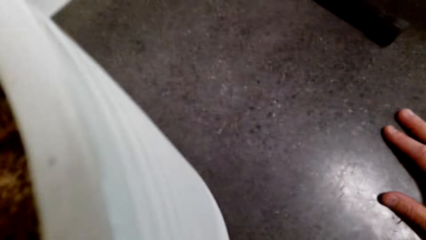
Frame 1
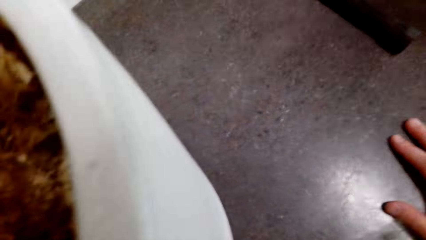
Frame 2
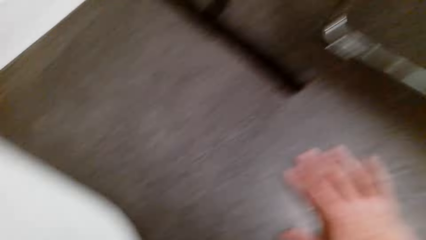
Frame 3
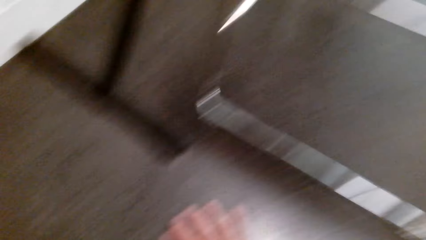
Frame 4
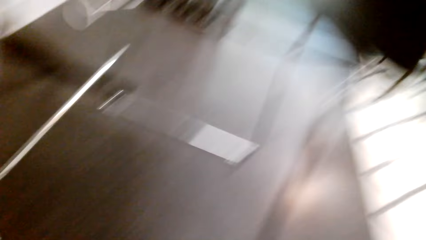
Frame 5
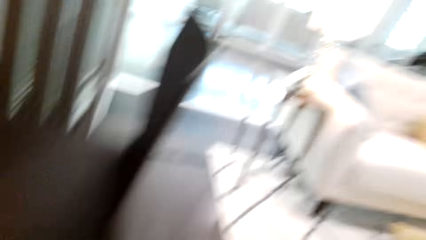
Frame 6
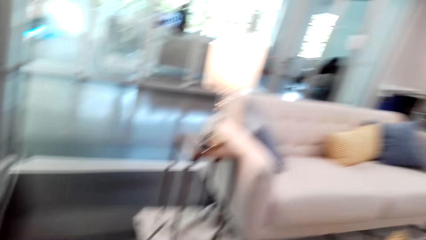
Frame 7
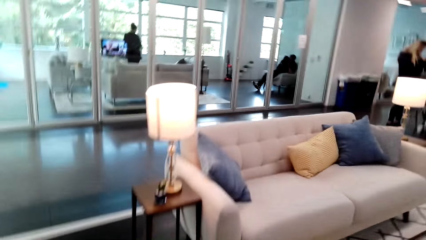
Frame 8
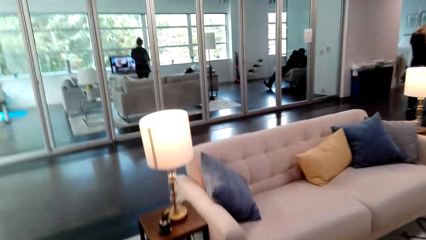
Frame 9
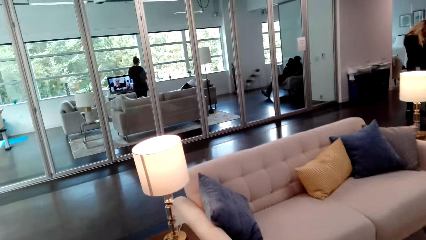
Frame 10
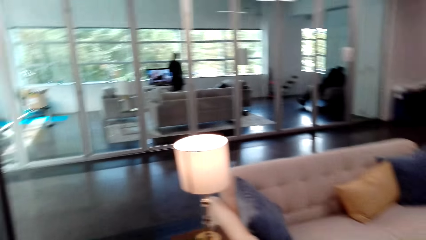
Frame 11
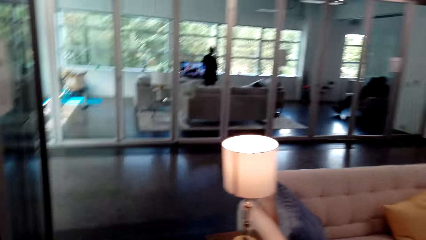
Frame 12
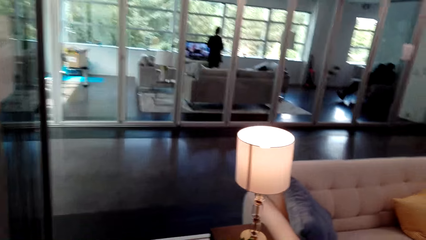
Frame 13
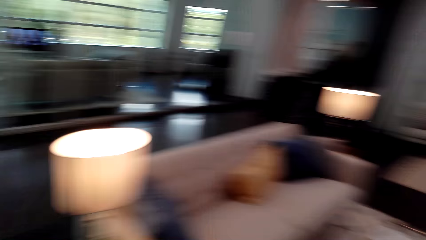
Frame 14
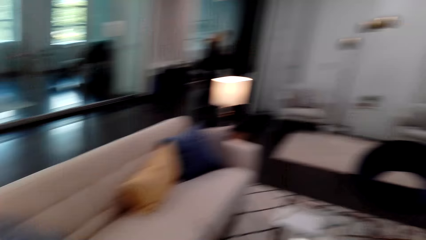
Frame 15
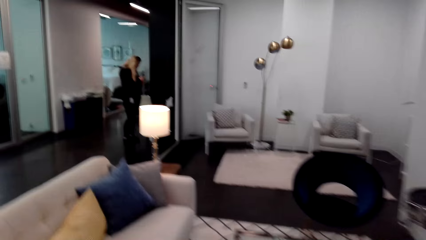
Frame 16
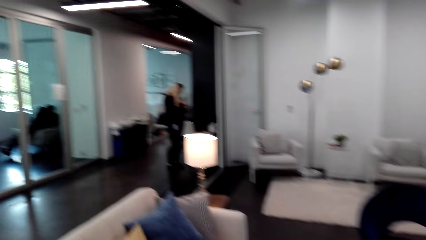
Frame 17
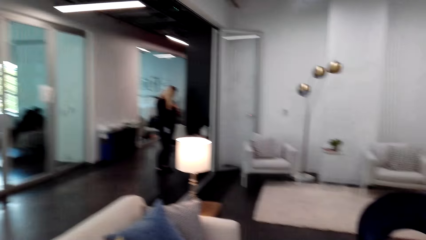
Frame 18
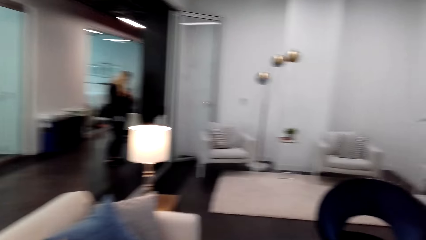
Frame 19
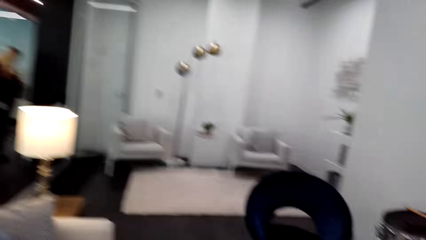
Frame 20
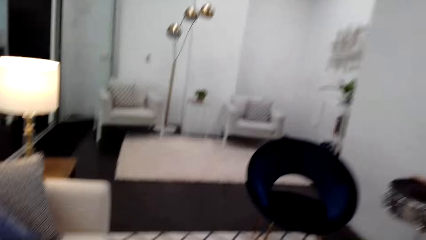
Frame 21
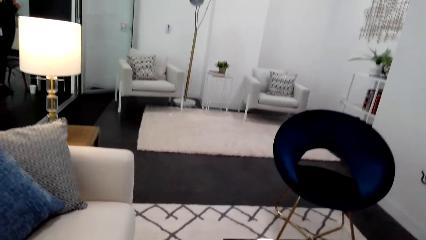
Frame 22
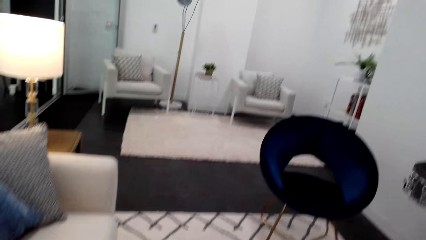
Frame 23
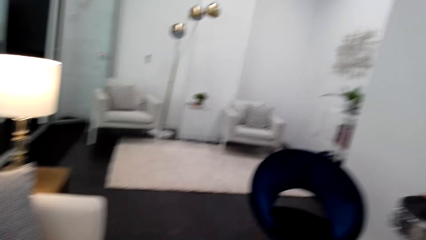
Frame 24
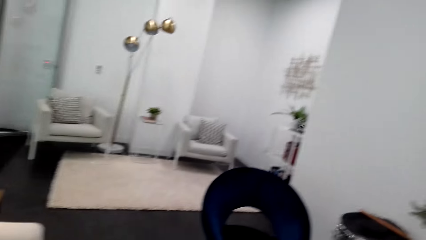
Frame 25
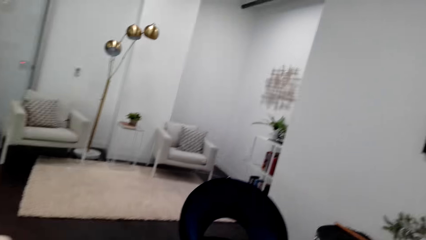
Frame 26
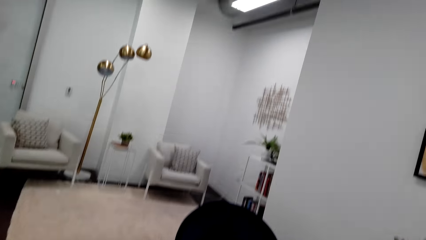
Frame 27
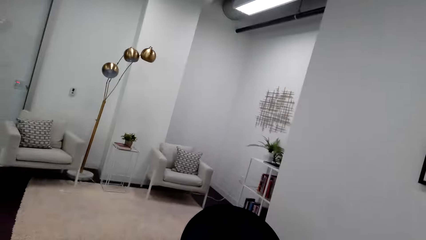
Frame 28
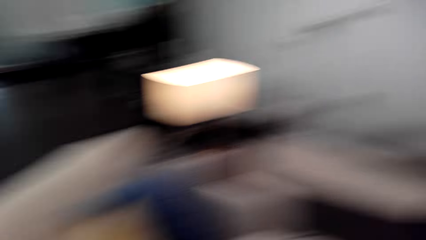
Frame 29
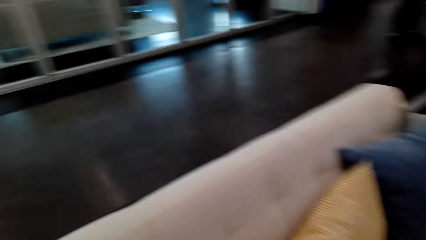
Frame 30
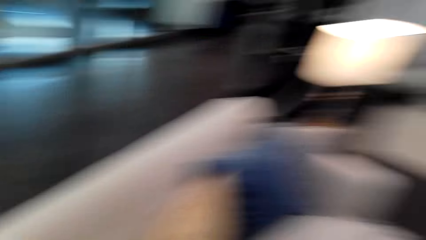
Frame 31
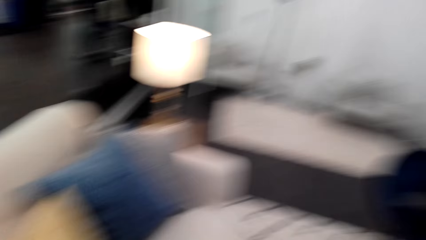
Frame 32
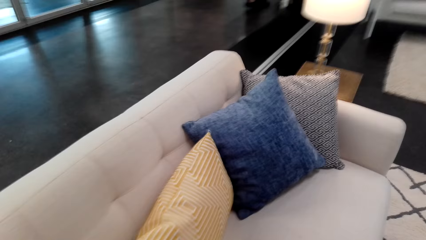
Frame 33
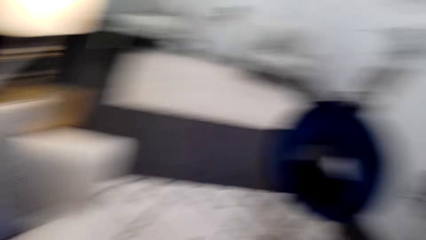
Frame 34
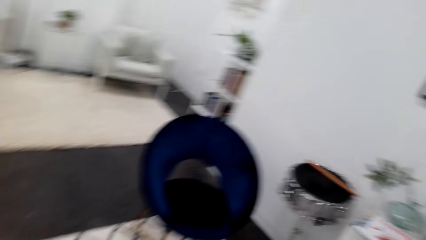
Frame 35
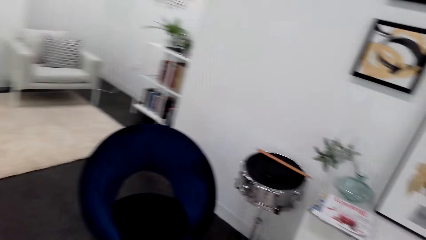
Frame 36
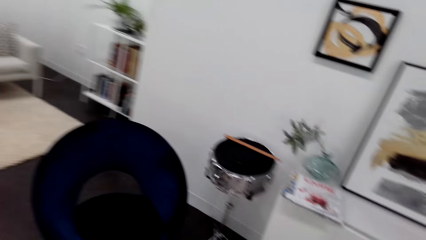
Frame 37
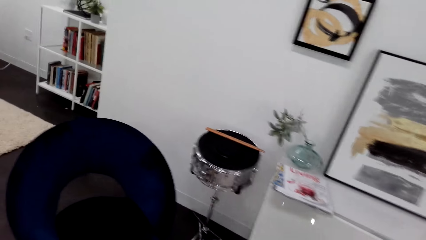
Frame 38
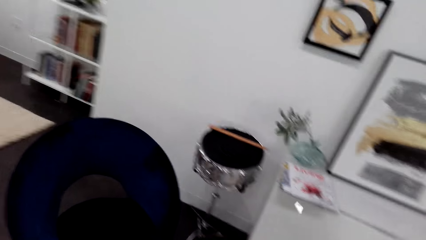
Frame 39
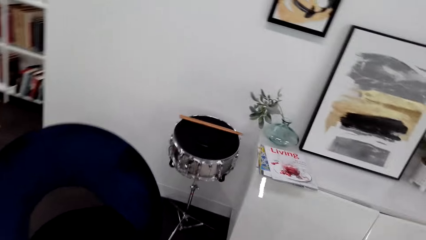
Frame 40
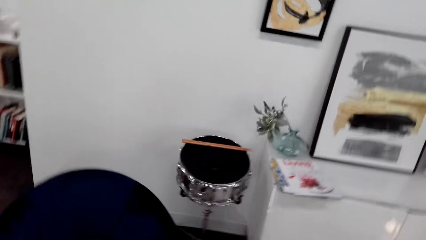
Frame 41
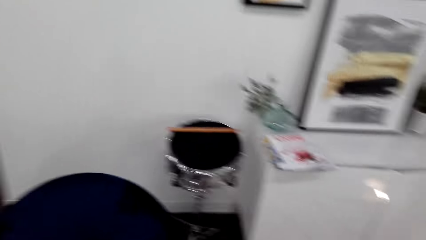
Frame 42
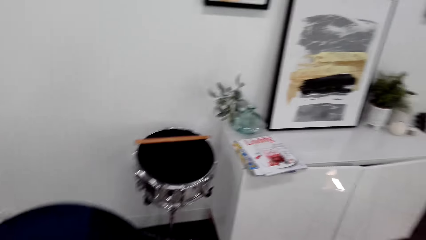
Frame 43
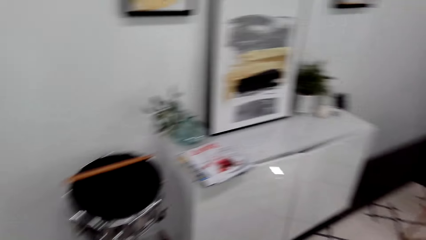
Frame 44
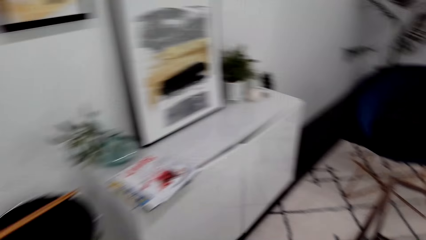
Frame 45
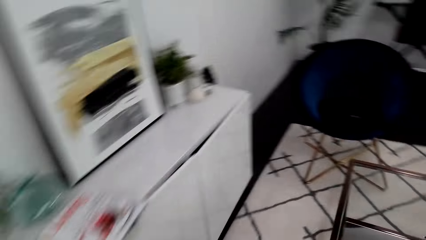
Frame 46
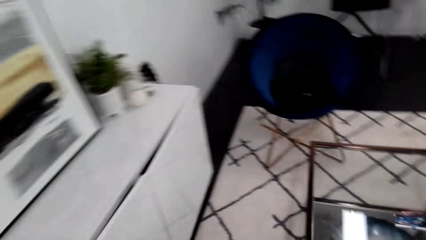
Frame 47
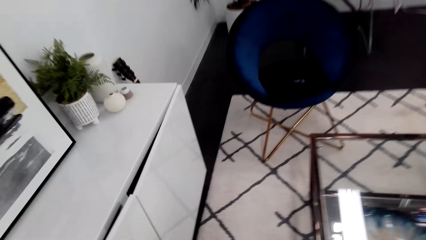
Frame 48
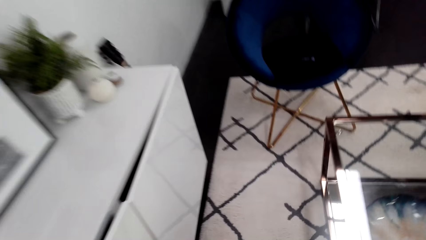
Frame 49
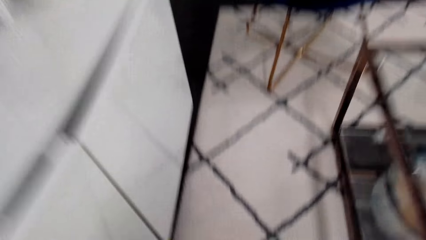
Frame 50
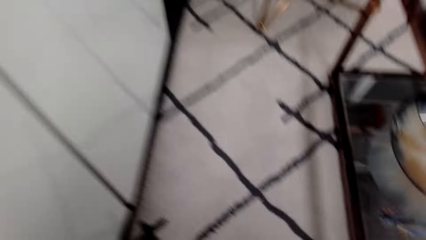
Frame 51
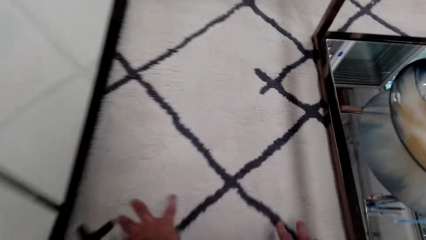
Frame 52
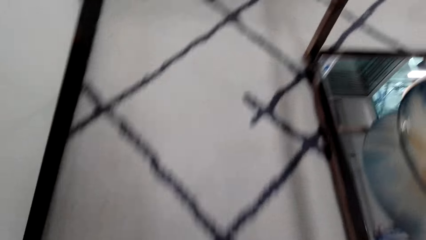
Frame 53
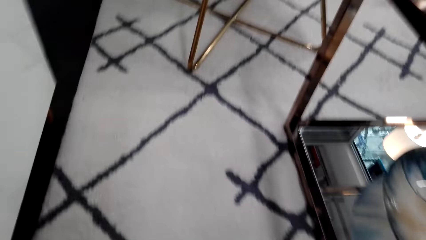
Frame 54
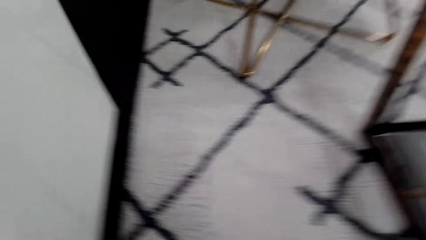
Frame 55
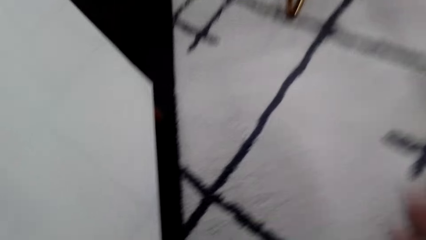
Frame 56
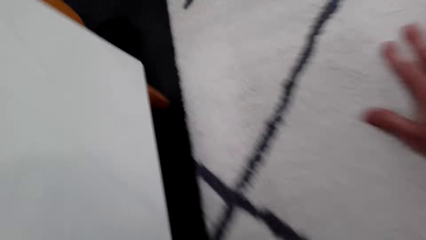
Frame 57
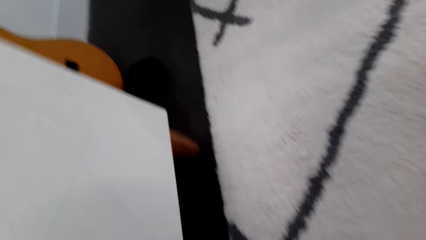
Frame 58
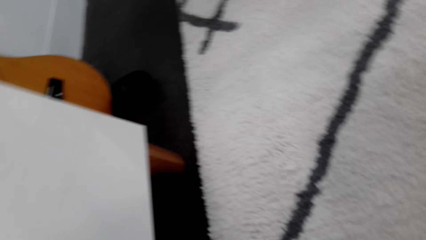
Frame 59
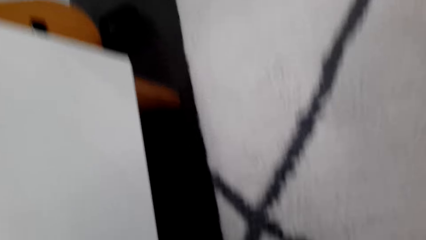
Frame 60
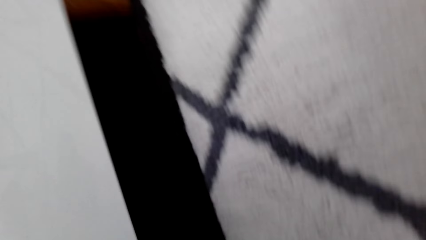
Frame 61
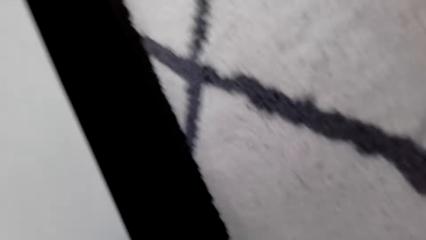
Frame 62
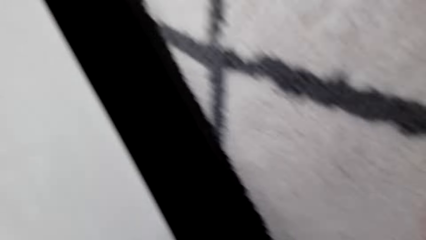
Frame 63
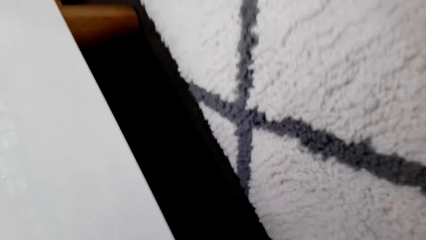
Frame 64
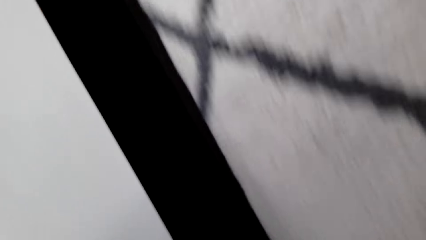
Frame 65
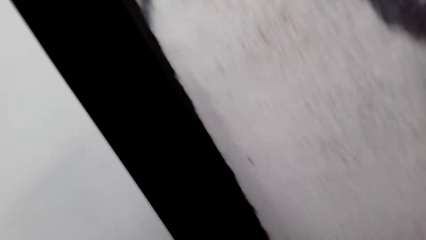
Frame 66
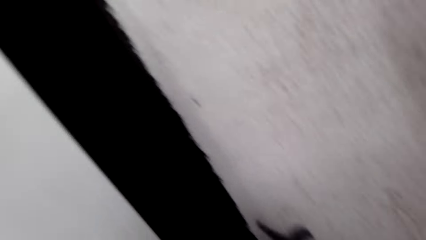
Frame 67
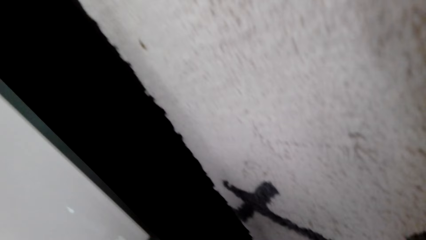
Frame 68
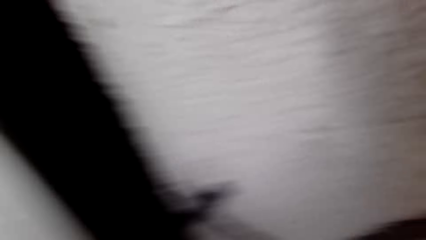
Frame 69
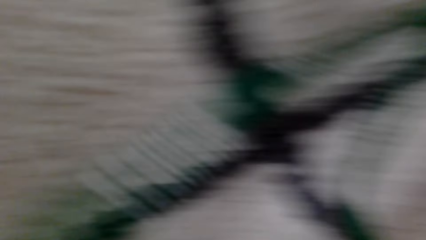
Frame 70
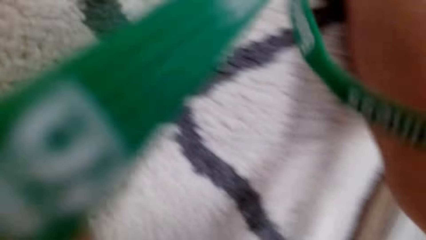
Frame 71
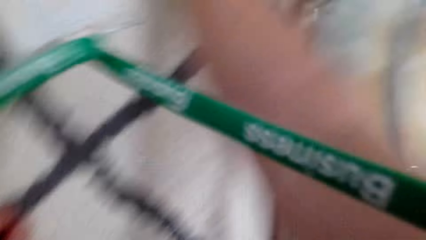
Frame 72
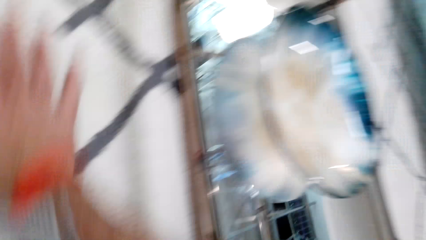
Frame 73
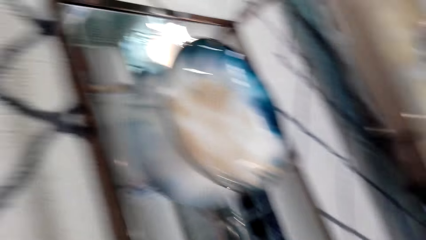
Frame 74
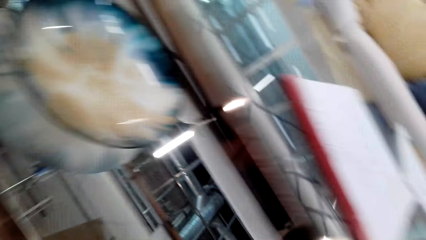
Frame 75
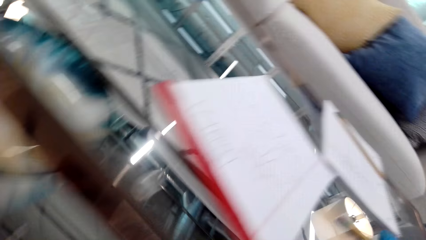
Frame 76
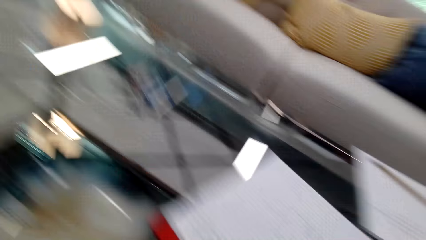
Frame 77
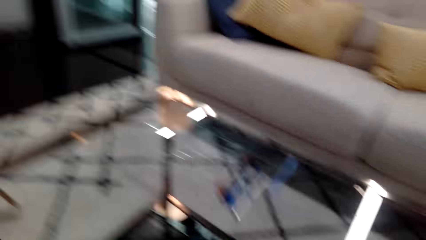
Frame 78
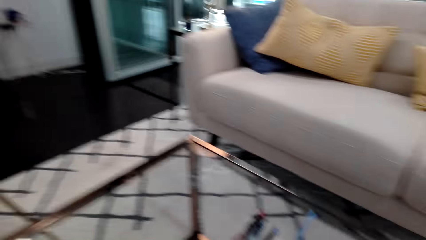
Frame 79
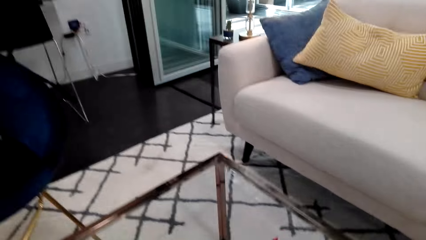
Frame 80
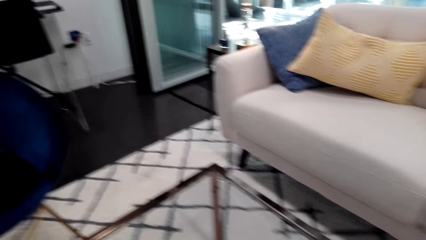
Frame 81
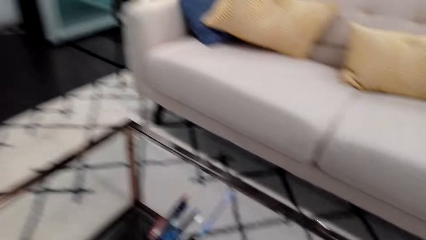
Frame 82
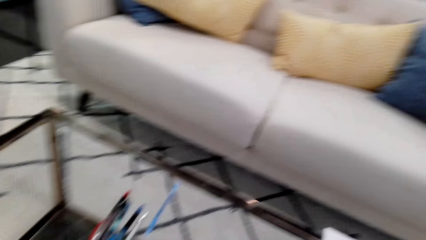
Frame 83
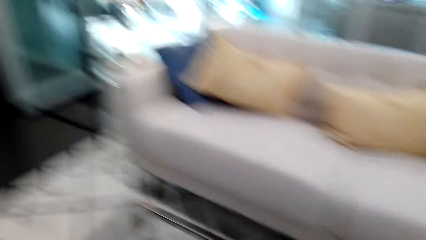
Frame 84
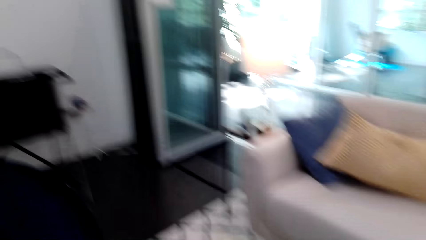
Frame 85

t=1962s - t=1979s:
The camera wearer walks in the room. They walk. They look around. They touch the carpet.
